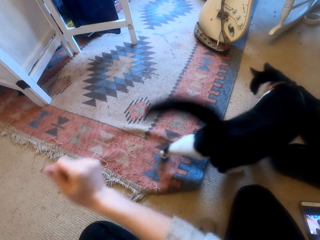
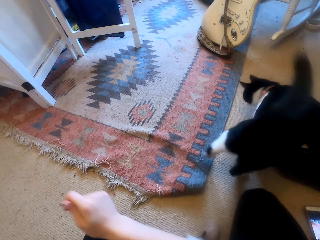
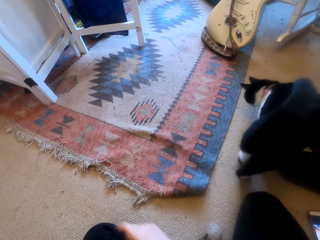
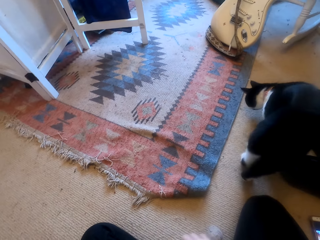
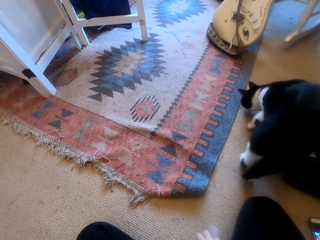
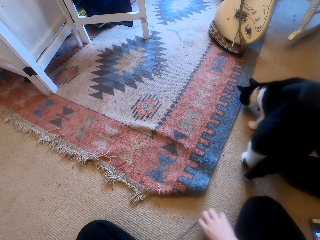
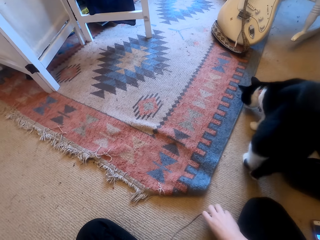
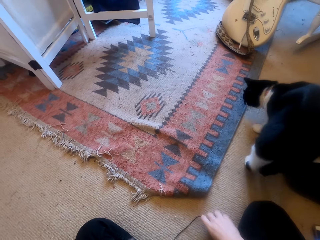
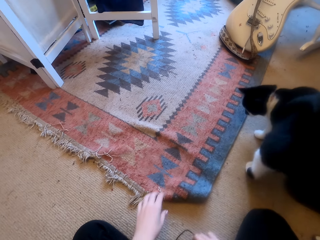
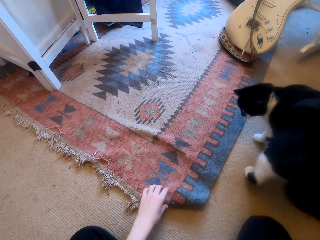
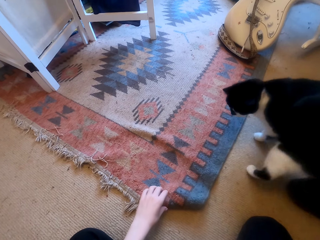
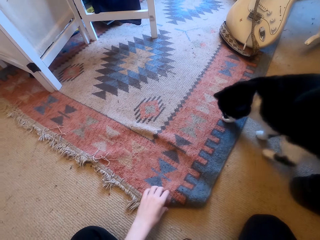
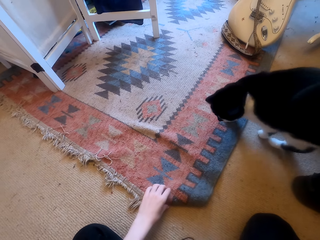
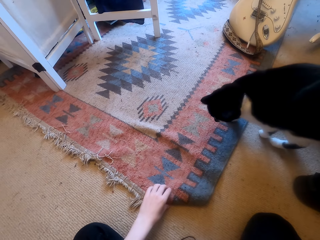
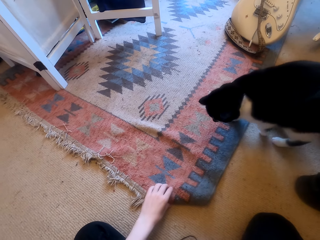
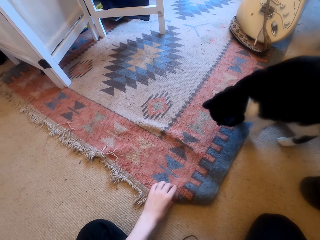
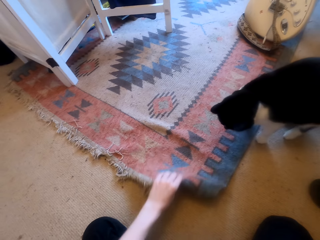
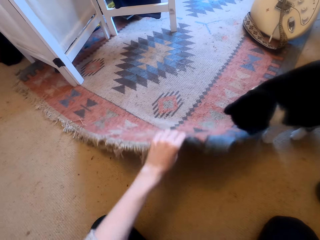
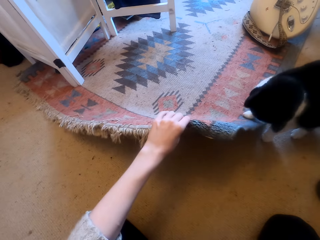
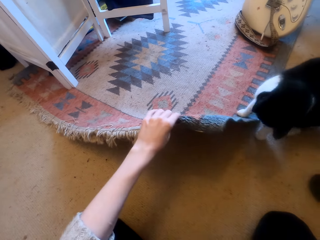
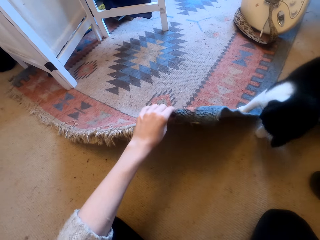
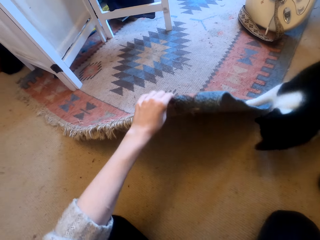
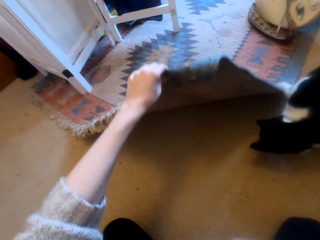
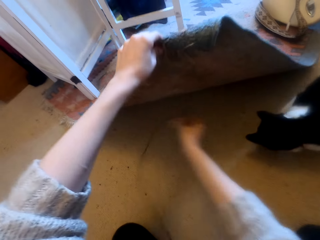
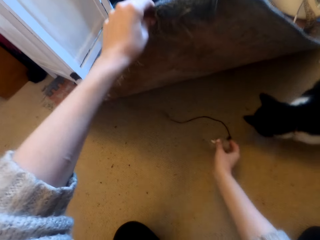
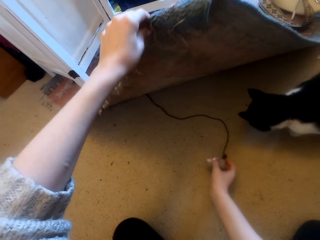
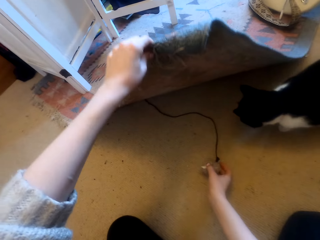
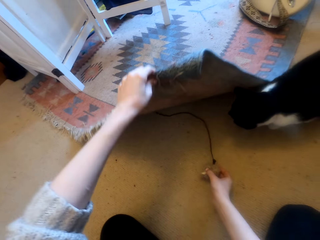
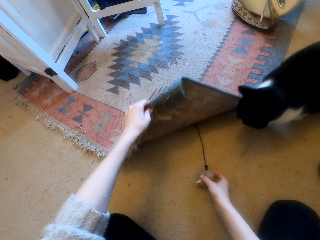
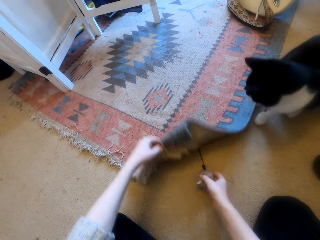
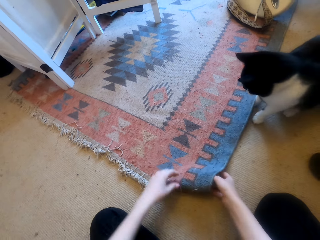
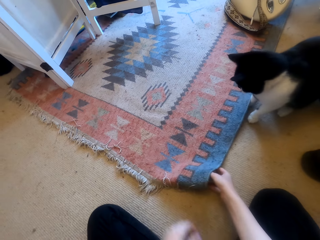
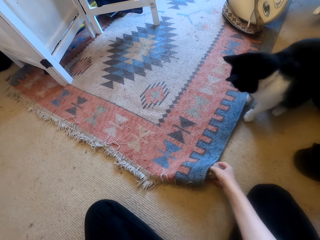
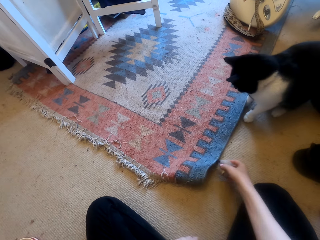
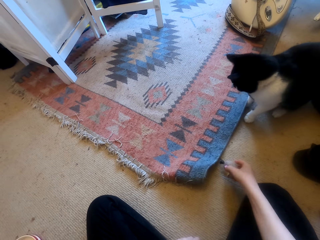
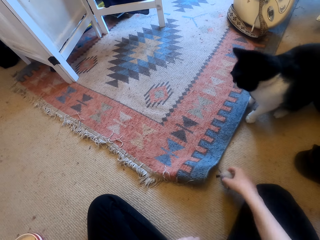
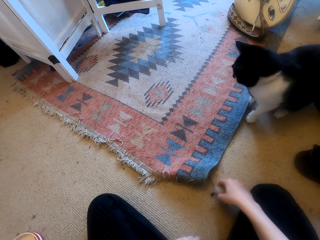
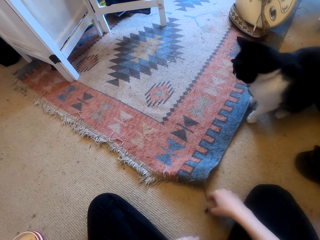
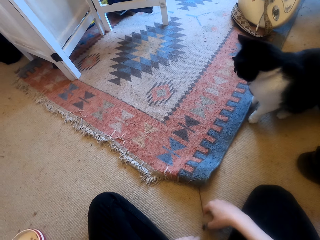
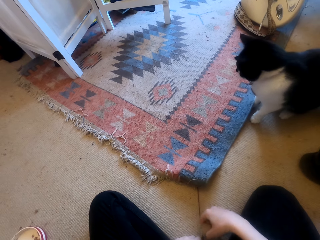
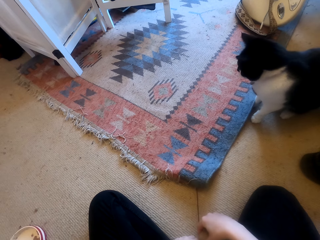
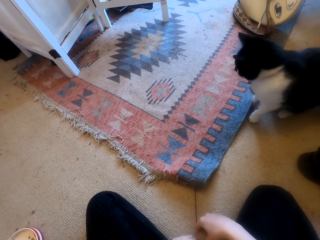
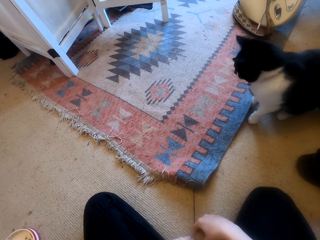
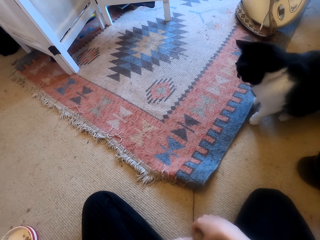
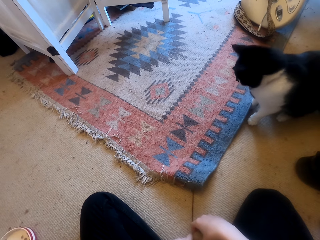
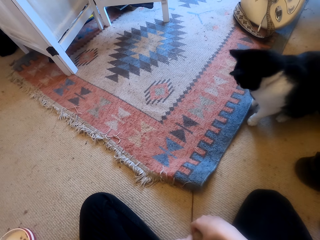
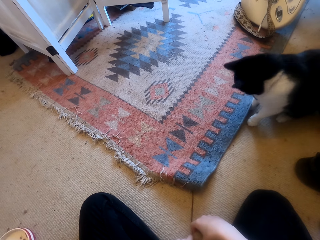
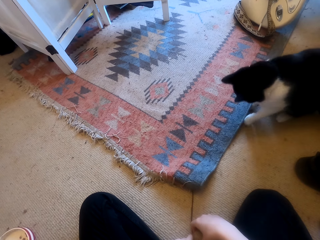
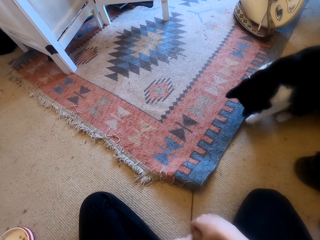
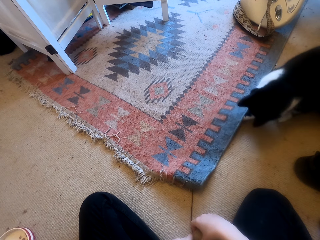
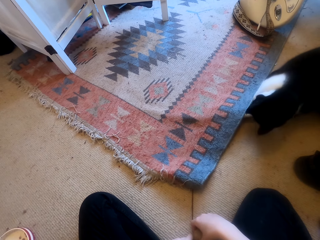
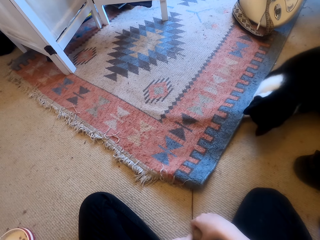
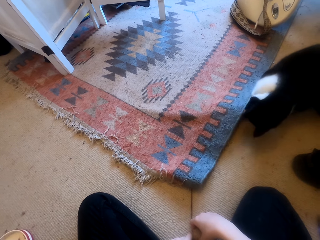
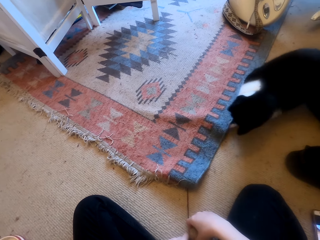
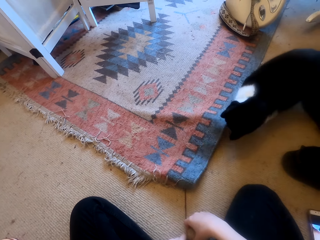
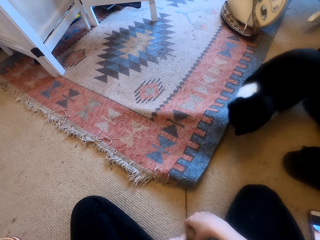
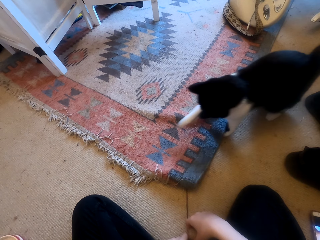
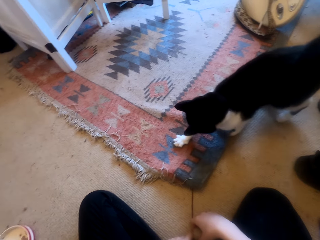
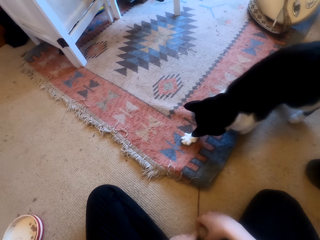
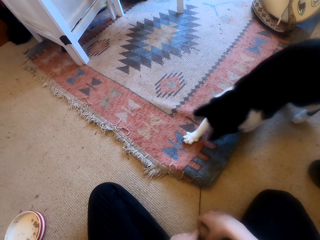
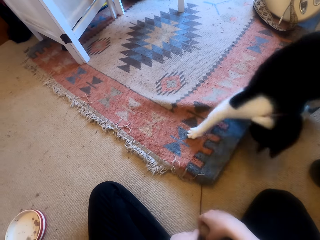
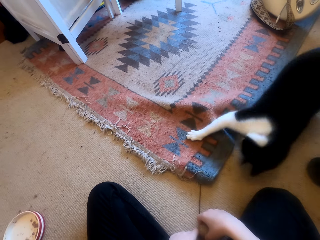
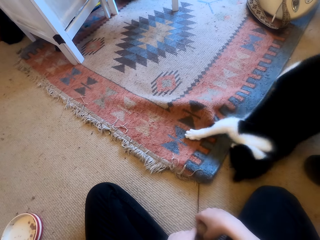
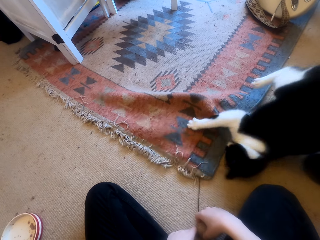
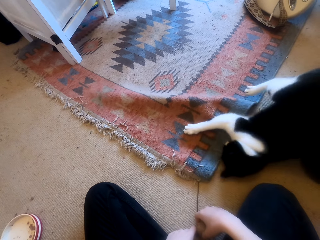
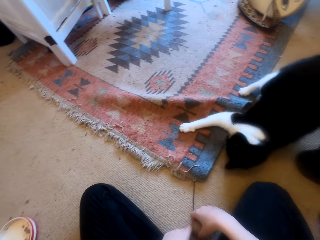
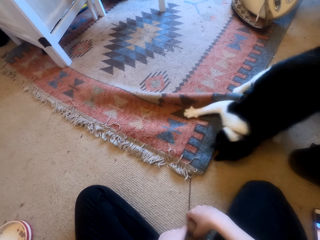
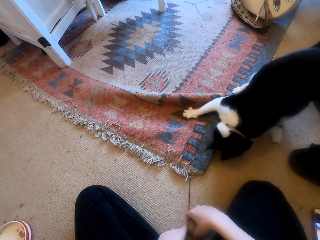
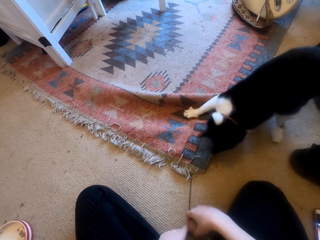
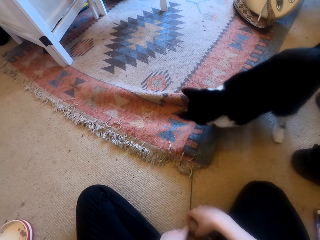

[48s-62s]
The camera wearer looks around a room. They pick up a carpet or rag from the floor. They throw a yarn under the rag. They adjust a thread on the floor. They put down the carpet on the floor. They pull the thread. They adjust the thread on the floor. They look at the rag. They look around the room.

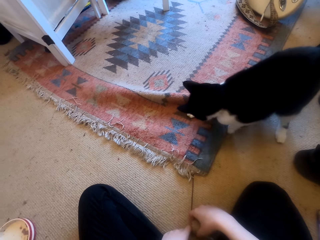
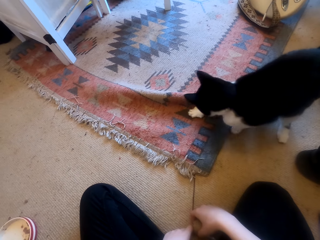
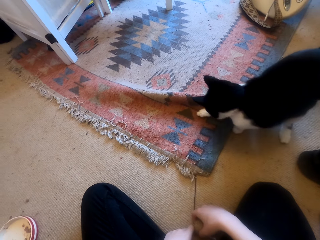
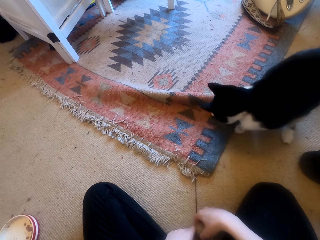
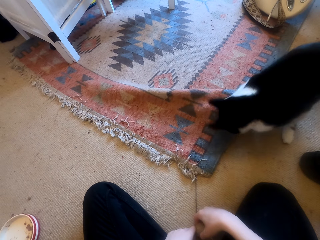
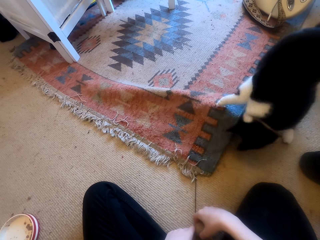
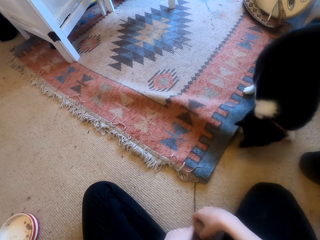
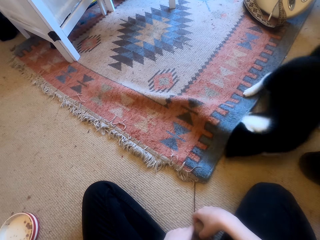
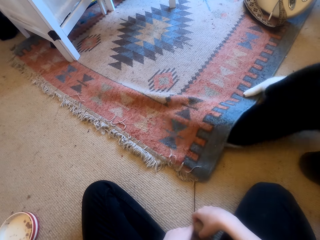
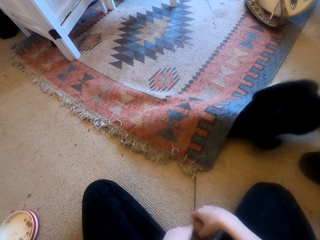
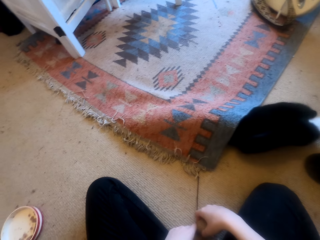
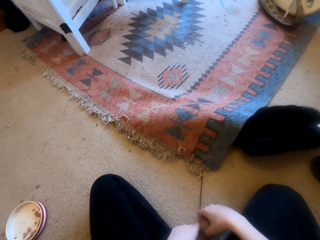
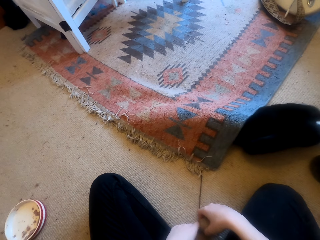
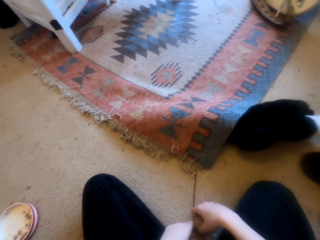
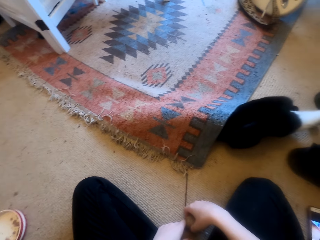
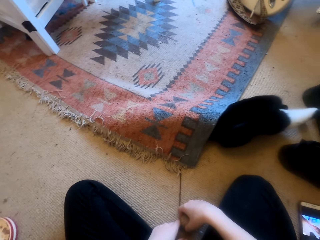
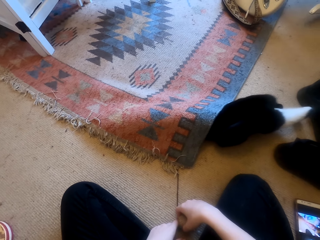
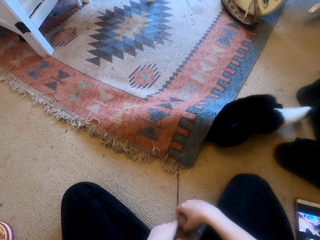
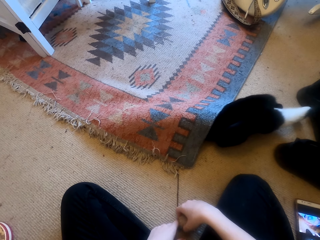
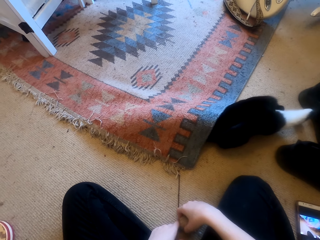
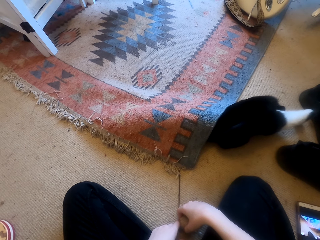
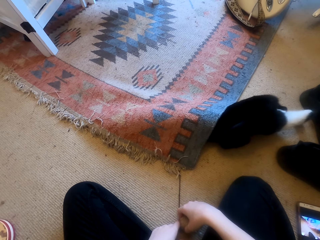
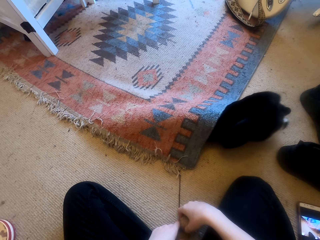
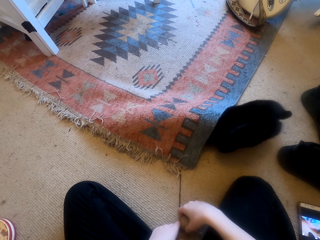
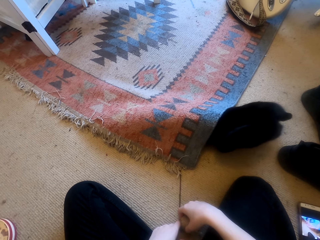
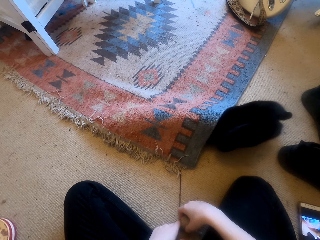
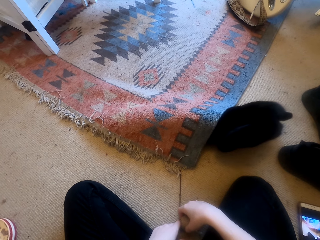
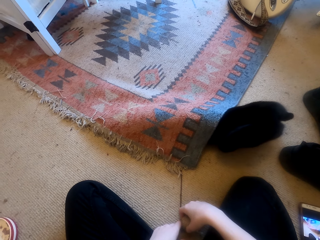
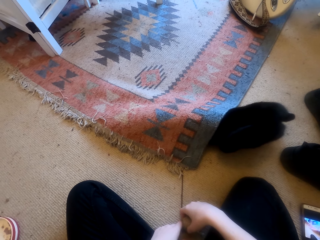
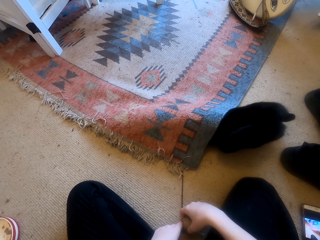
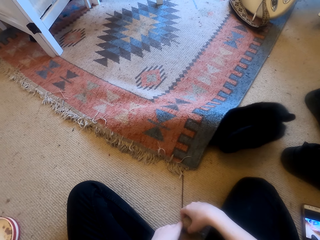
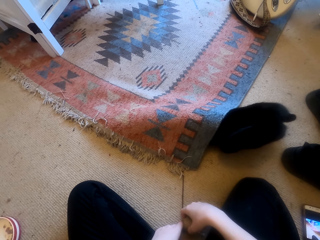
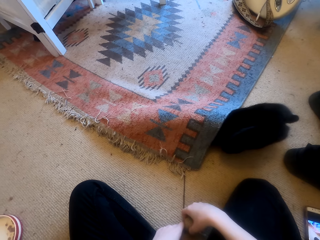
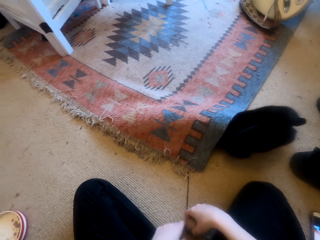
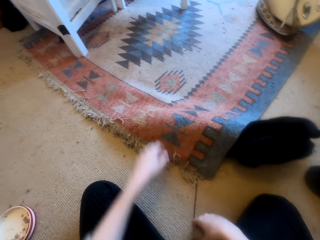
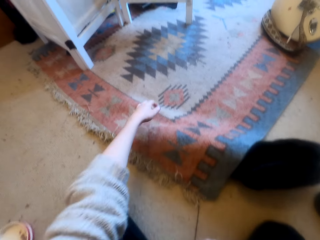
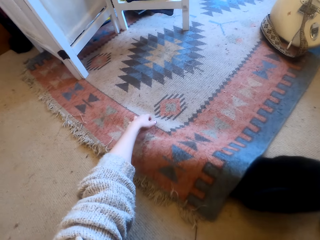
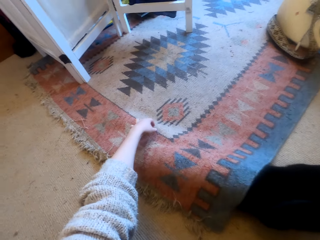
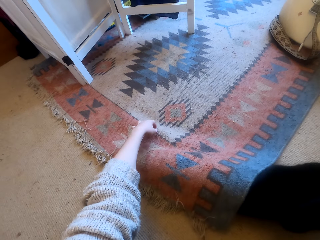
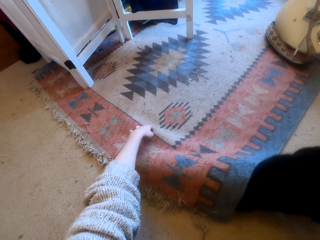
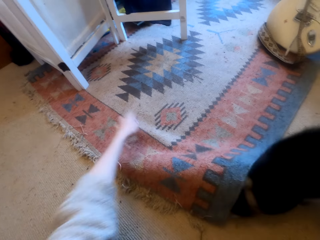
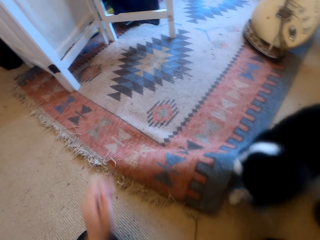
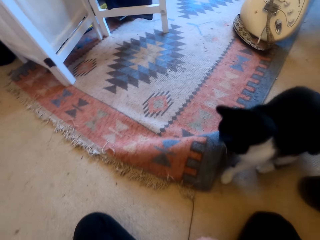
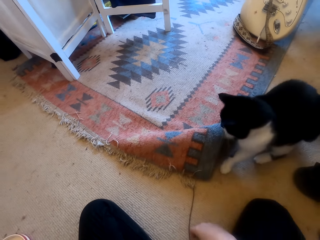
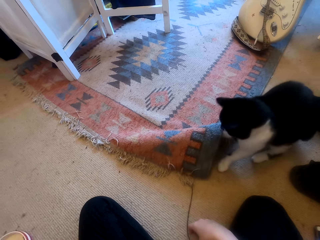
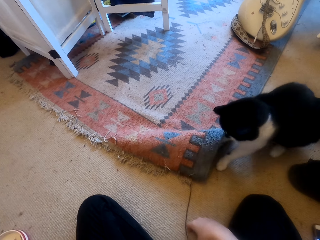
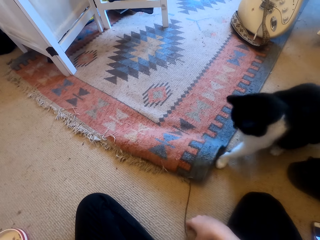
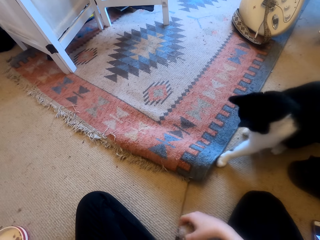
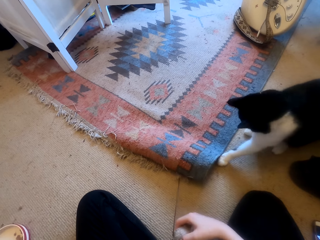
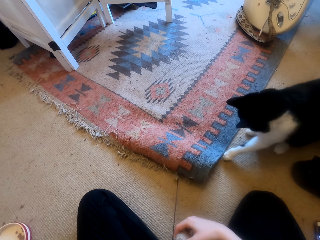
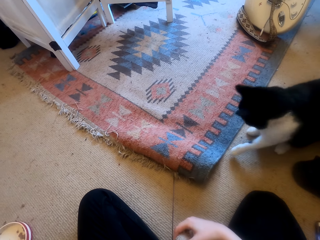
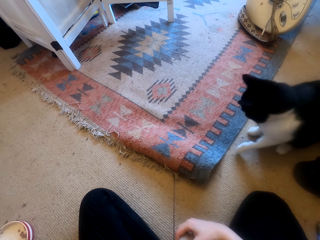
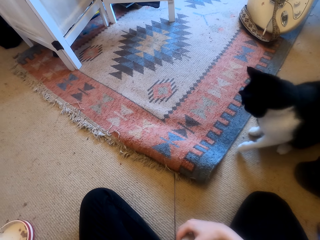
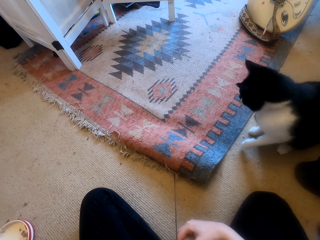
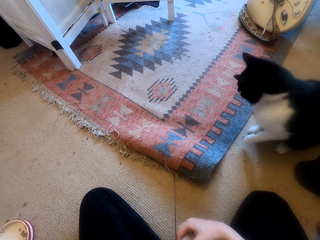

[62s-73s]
The camera wearer puts her hand on the carpet. She looks around a room. She pulls a thread.
